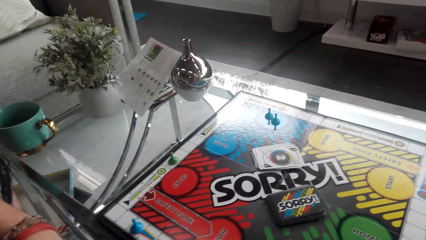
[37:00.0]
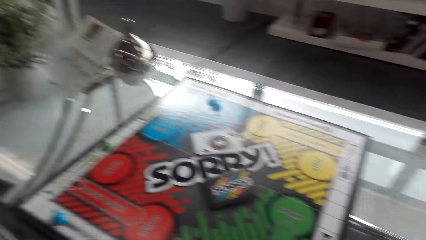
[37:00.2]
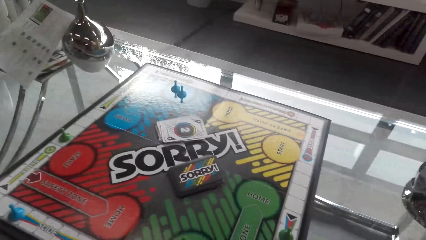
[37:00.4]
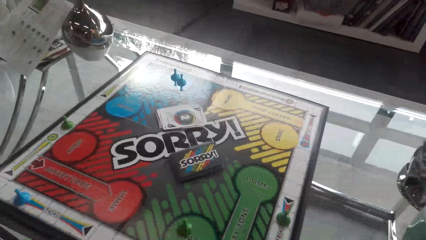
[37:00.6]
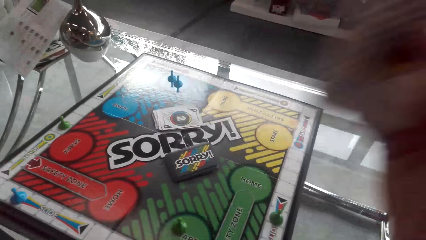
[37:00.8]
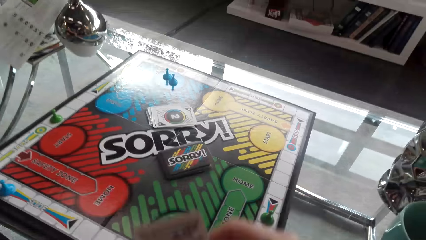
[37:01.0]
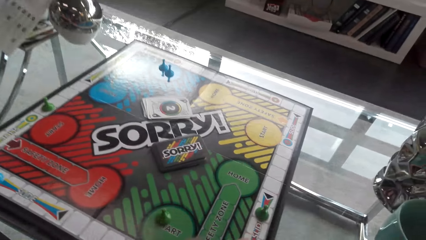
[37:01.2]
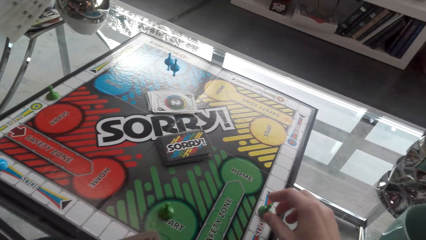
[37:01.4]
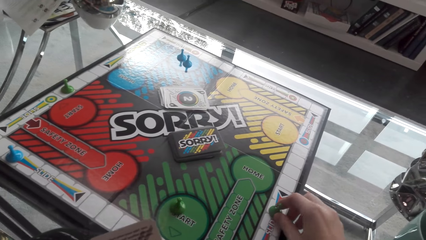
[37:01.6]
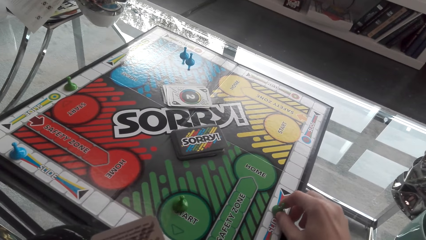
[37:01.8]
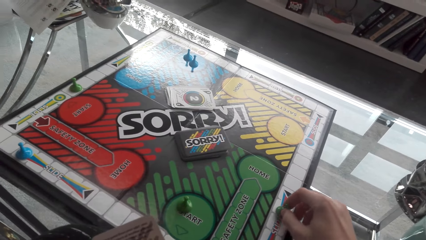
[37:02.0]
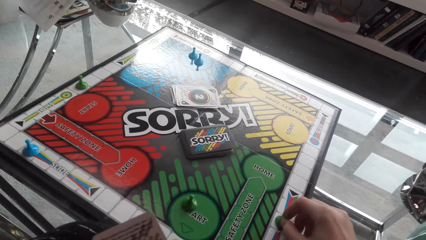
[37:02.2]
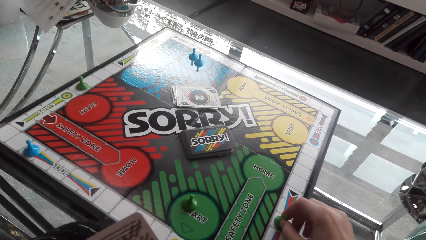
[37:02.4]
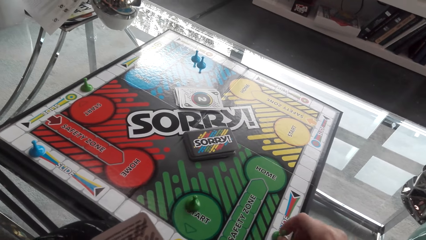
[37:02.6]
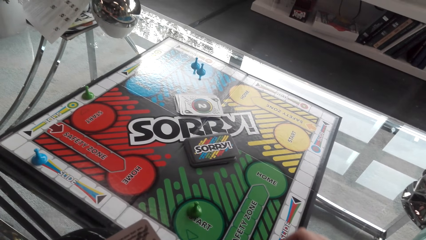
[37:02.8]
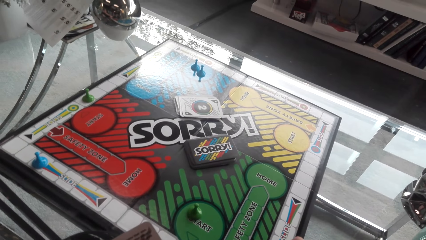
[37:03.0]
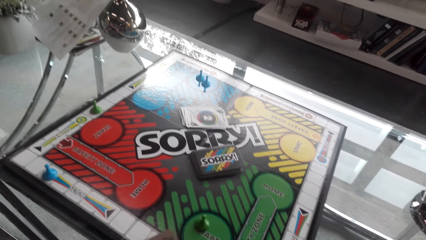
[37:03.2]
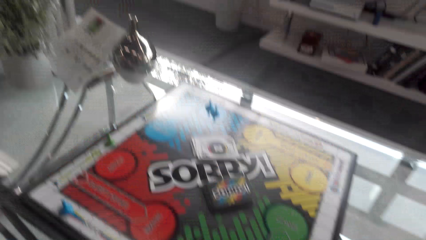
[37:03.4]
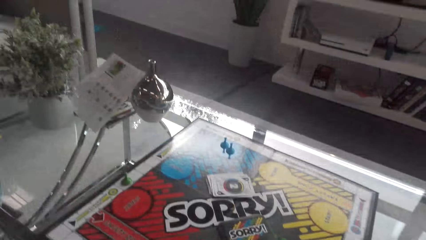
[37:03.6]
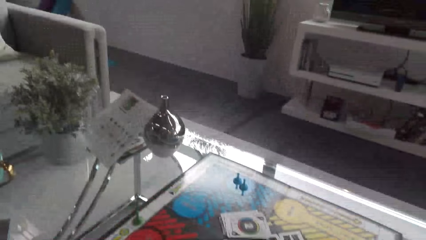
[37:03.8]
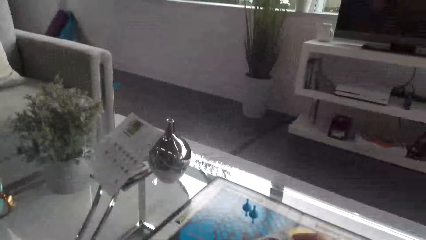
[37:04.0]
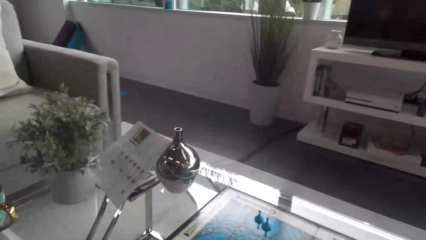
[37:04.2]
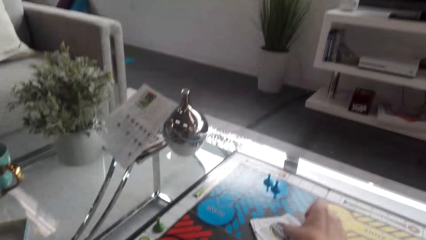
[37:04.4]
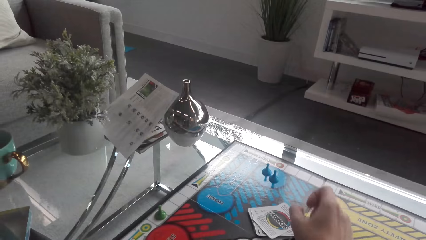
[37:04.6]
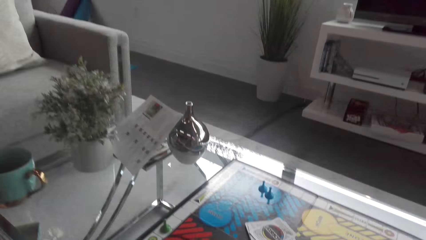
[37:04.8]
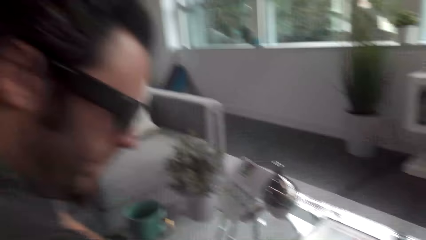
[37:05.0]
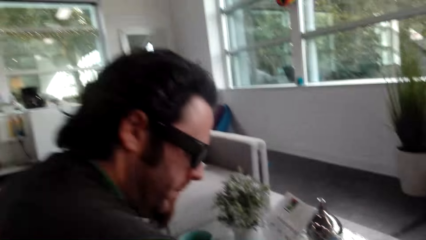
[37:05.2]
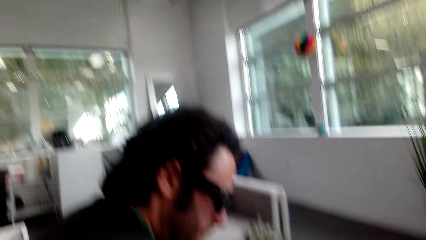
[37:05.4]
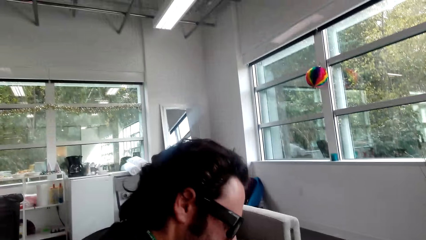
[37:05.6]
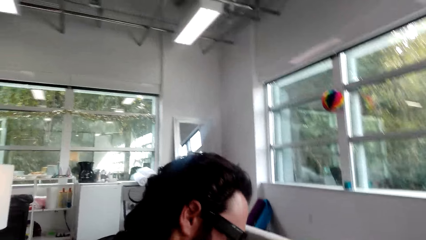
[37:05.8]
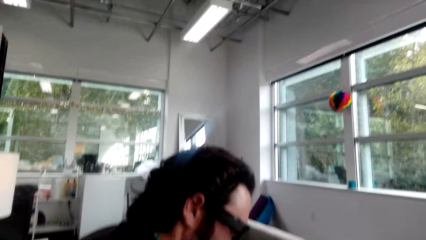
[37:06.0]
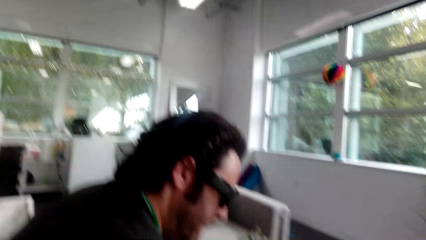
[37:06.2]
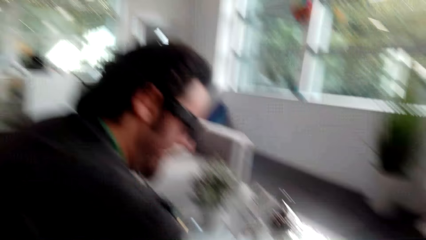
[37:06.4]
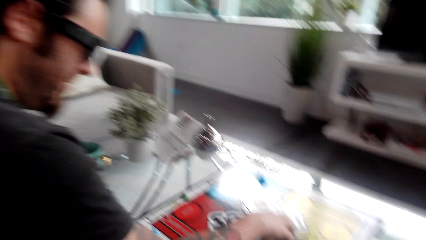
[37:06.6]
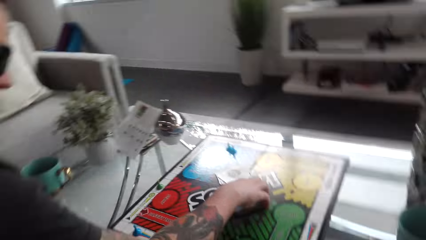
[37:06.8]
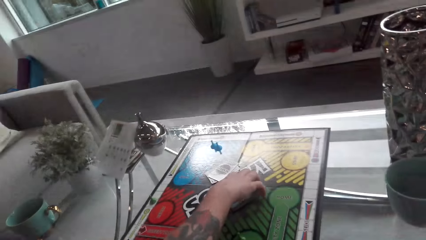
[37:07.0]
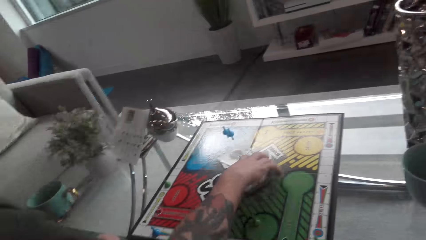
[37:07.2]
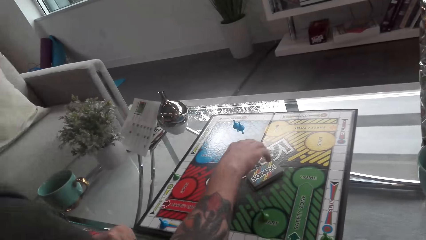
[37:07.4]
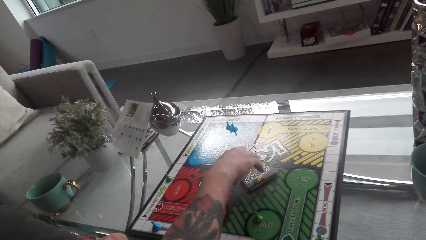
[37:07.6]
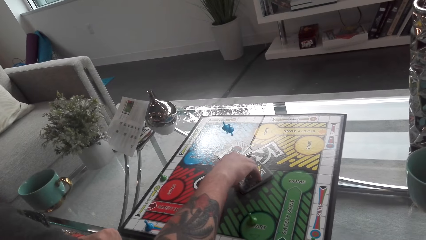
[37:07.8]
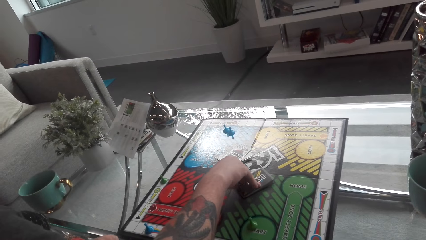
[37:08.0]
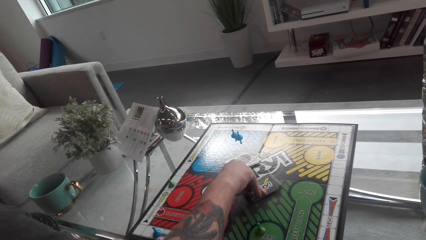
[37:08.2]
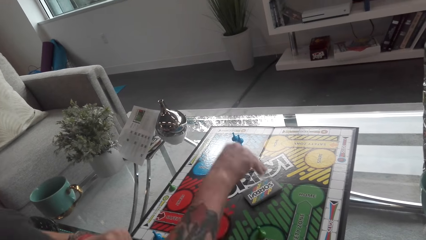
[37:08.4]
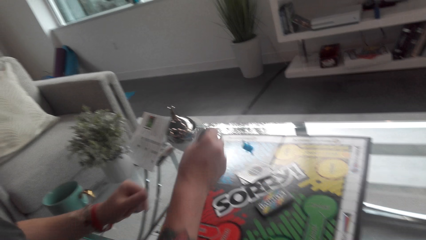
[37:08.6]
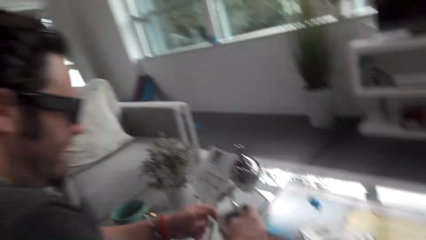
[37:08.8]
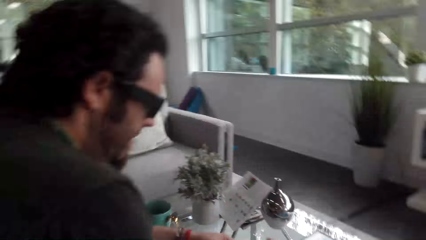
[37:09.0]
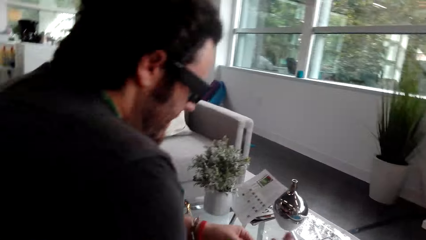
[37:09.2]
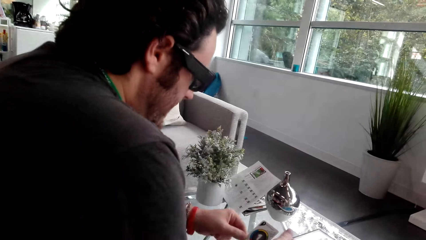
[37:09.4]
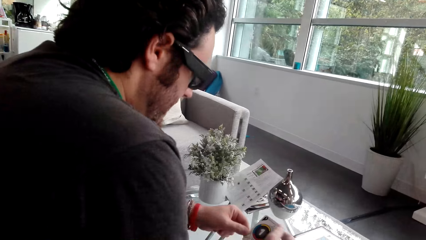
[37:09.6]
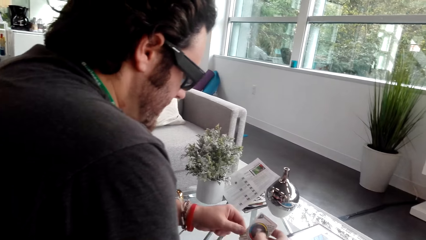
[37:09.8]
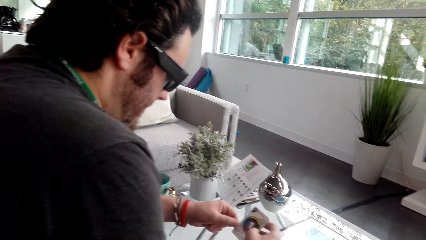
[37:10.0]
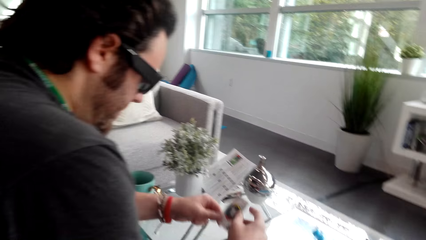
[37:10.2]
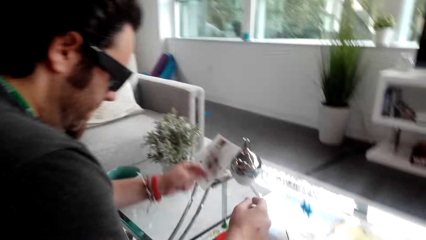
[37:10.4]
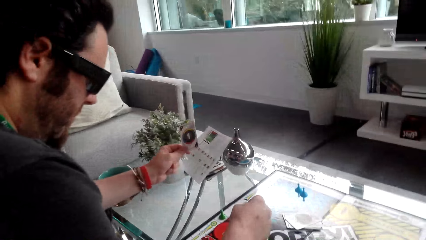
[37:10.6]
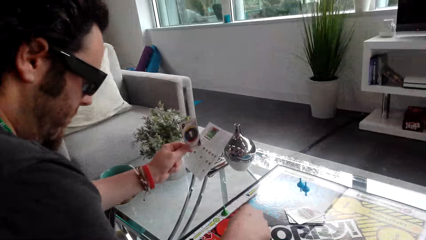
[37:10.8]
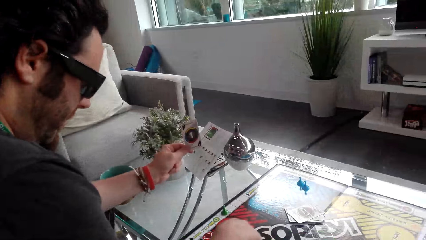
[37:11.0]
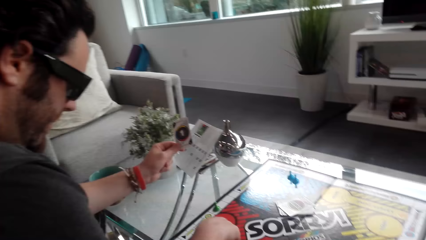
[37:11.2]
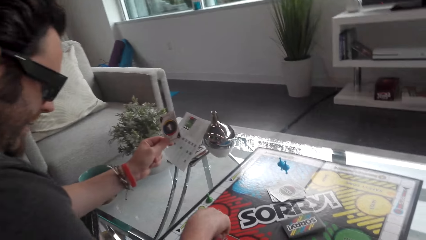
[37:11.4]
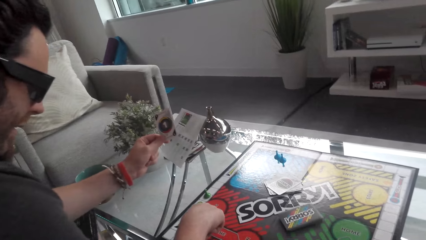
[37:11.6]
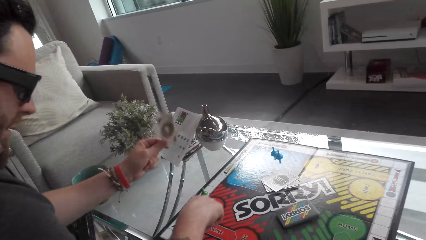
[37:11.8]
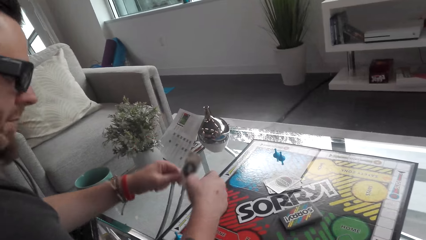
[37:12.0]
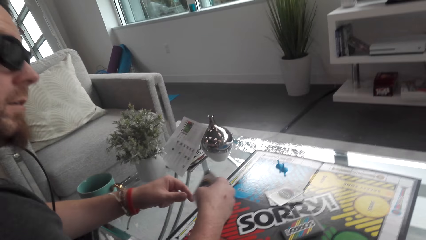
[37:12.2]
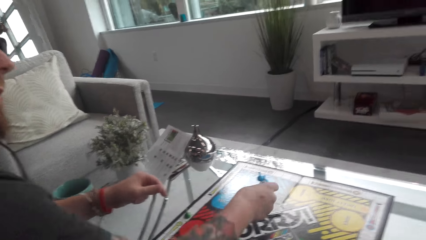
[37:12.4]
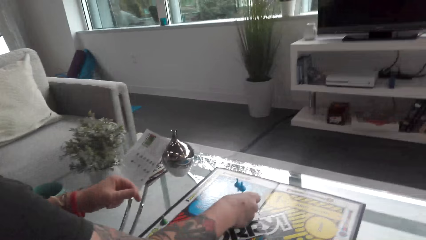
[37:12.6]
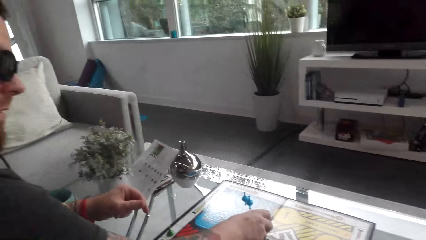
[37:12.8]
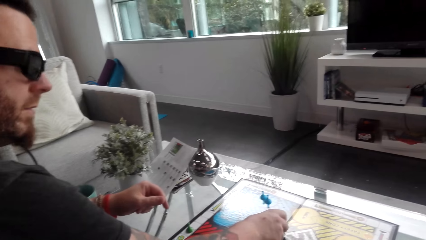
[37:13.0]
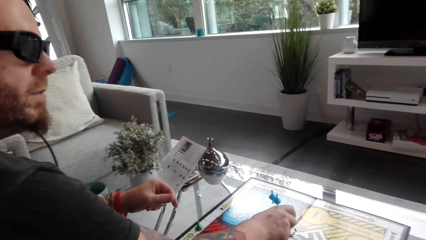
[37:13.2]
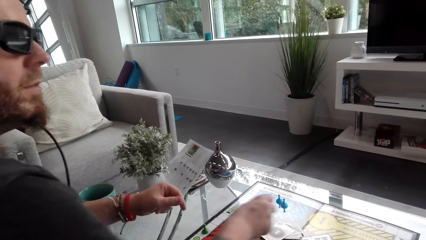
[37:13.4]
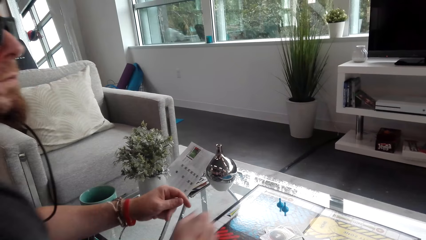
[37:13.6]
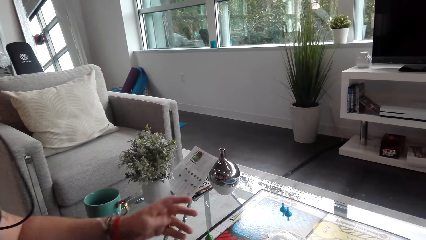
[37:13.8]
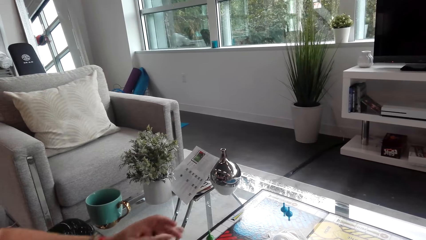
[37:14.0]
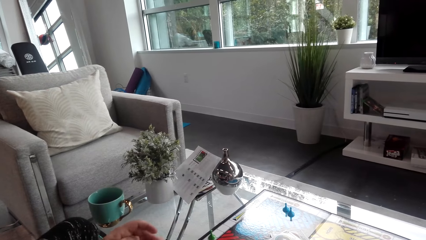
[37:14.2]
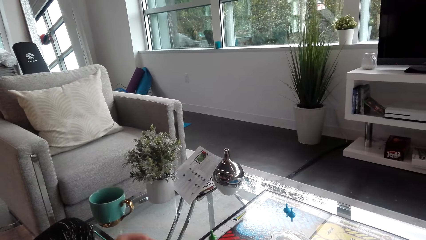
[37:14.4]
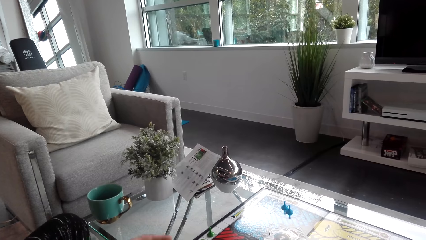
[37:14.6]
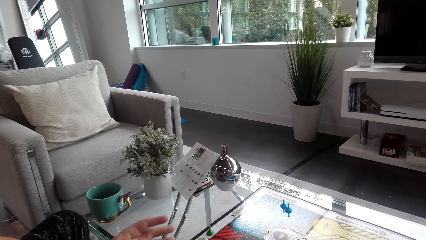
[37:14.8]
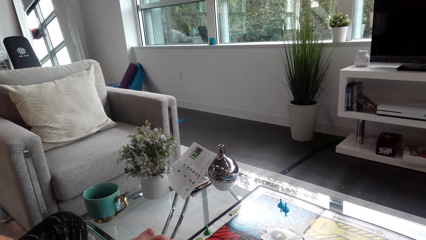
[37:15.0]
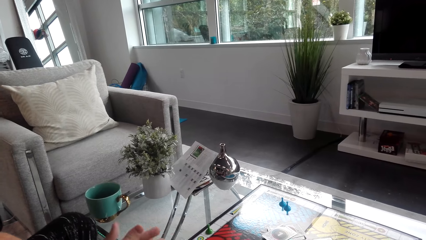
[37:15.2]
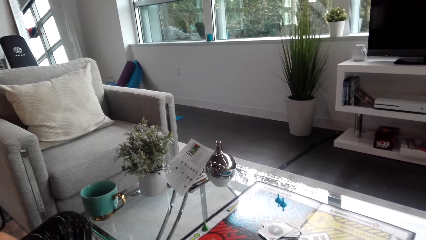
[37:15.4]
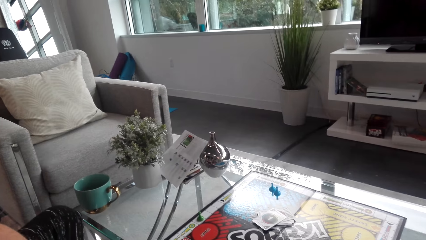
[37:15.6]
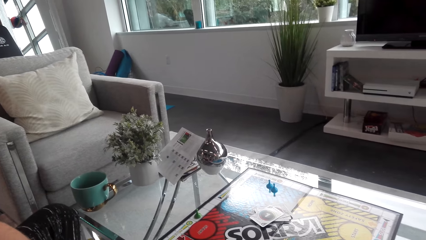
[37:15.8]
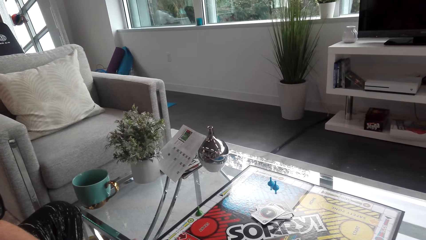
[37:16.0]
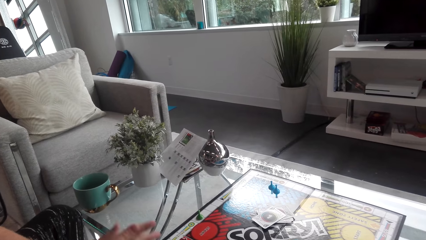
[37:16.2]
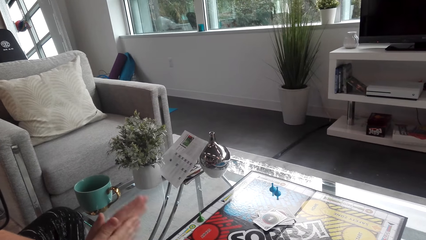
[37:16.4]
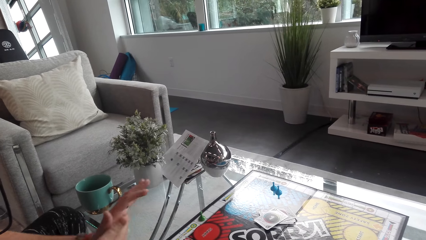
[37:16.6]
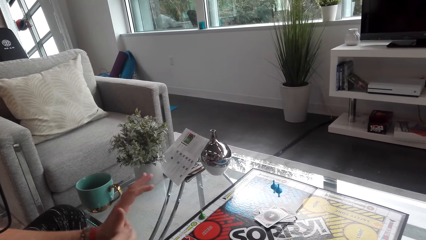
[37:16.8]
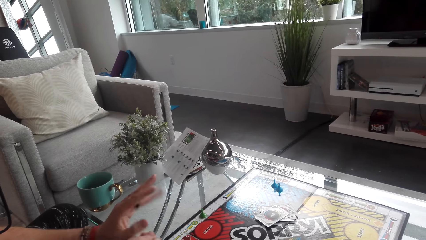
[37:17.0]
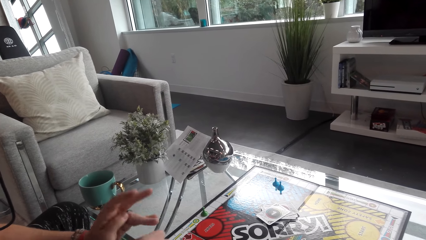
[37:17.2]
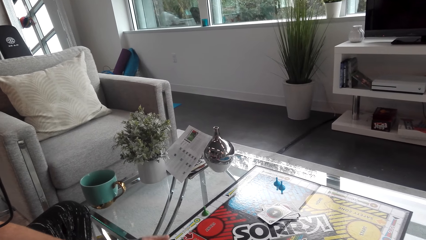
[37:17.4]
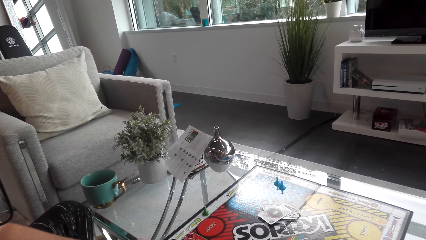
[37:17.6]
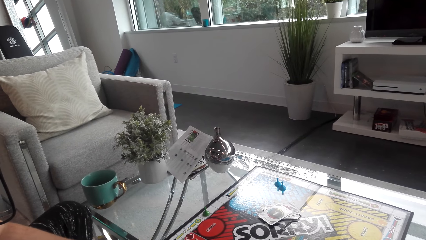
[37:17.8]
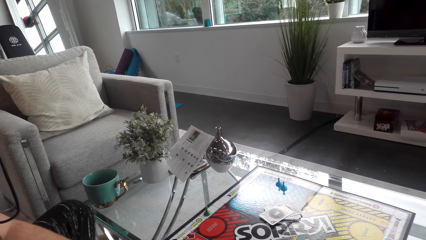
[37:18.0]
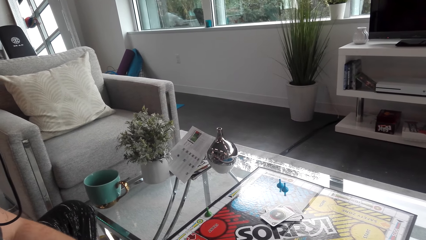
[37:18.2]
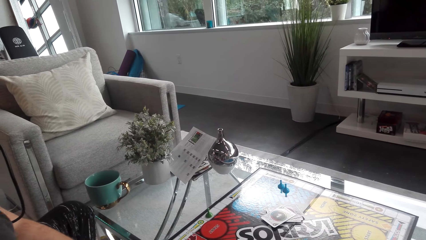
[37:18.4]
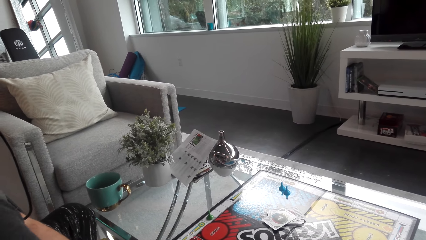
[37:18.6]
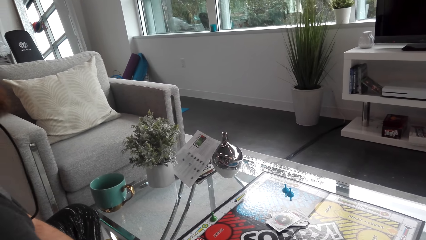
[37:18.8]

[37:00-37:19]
The camera wearer looks at the board. They play the game, move the token on the board, and put the card on top of other cards. They converse with a man and look at the man. The man picks up the cards and looks at the card. The man moves the token on the board, puts the card on top of other cards, and converses.
